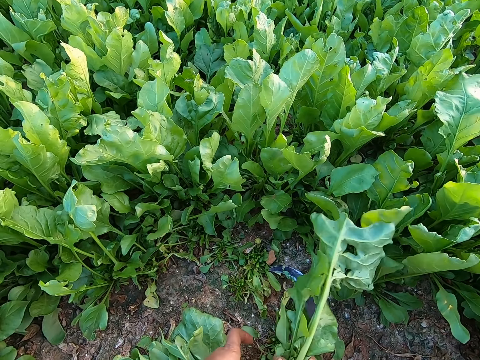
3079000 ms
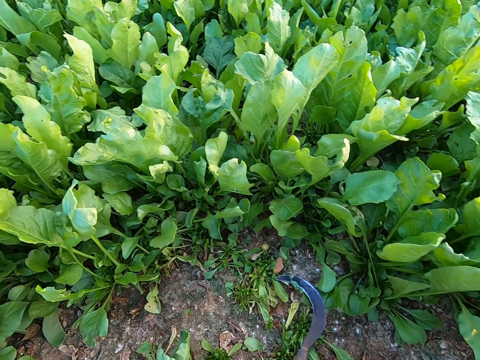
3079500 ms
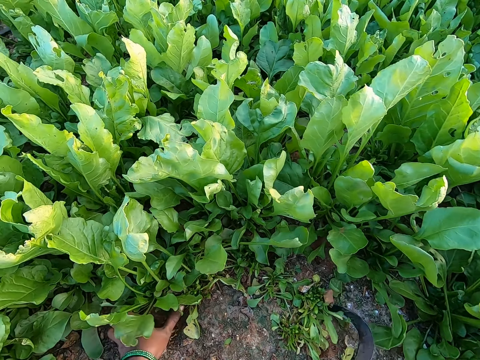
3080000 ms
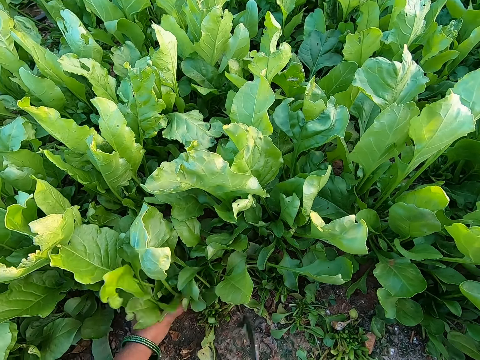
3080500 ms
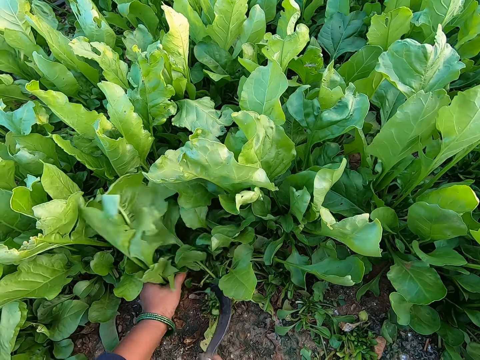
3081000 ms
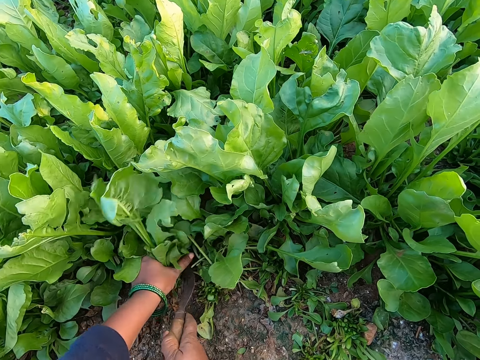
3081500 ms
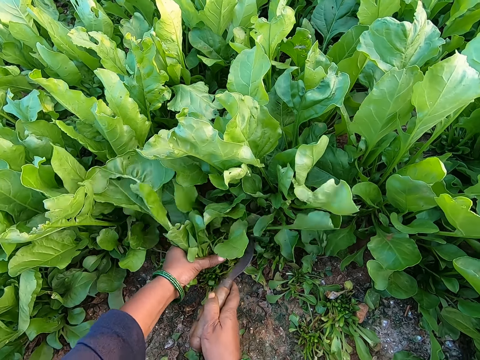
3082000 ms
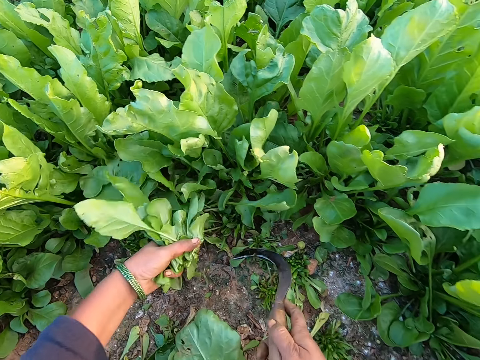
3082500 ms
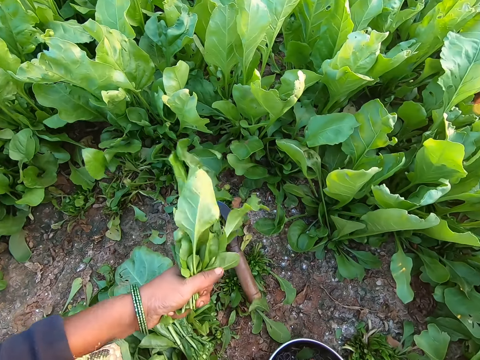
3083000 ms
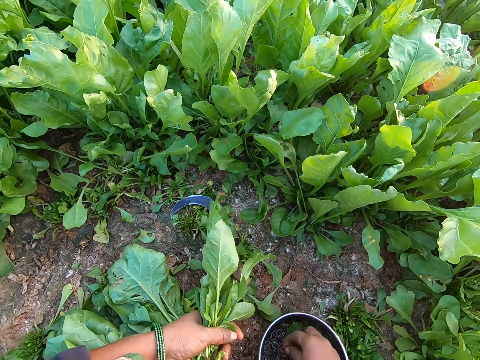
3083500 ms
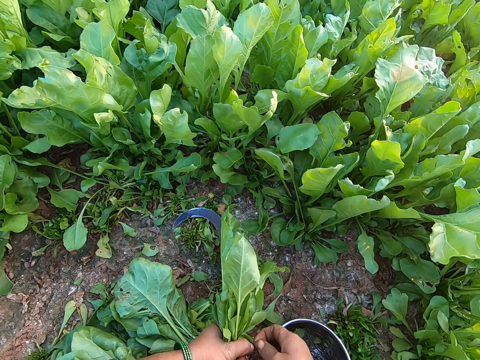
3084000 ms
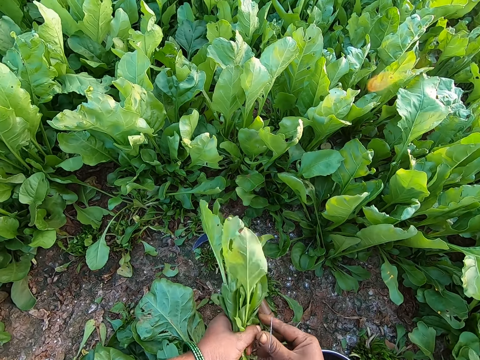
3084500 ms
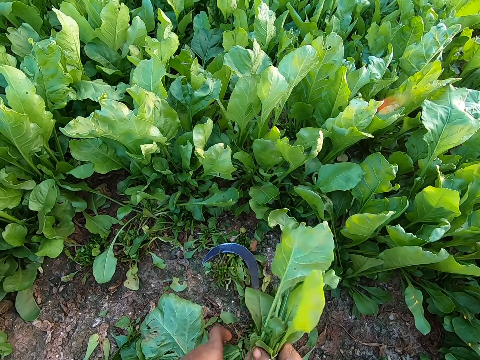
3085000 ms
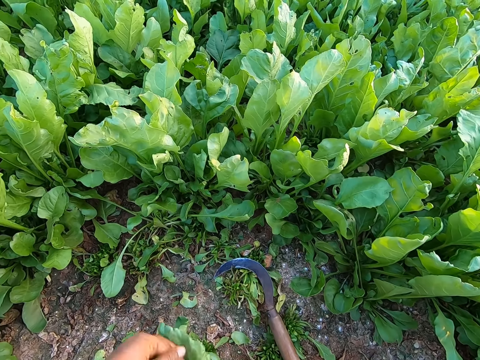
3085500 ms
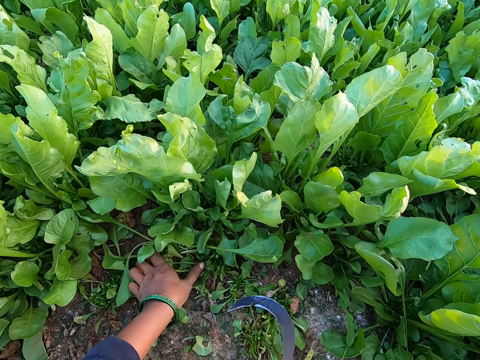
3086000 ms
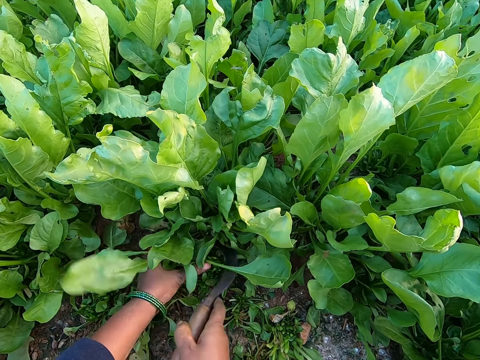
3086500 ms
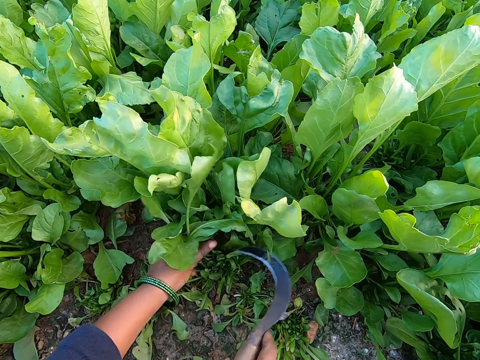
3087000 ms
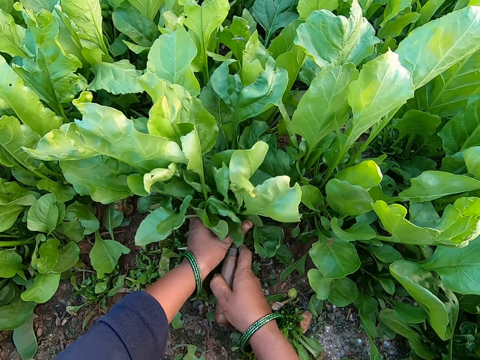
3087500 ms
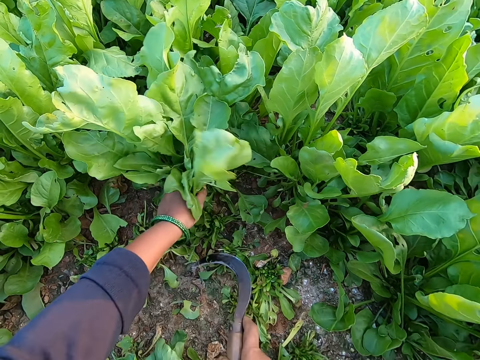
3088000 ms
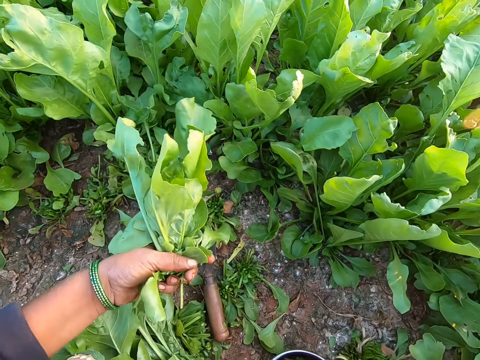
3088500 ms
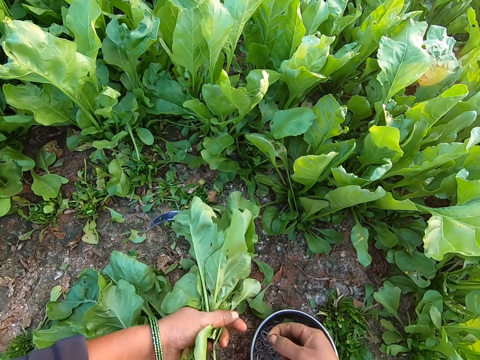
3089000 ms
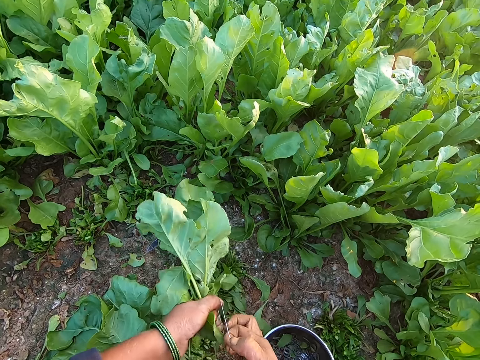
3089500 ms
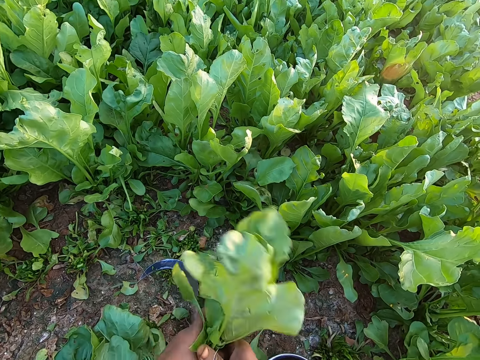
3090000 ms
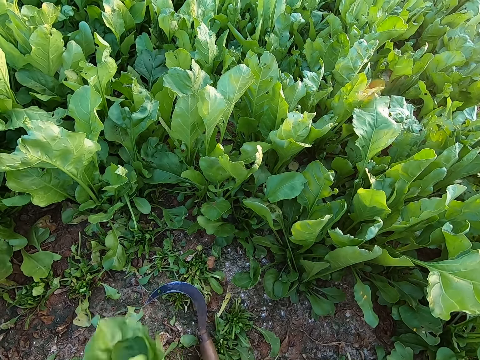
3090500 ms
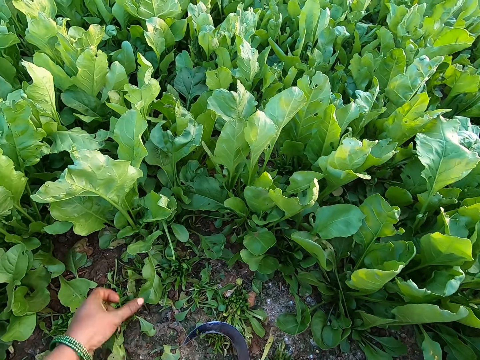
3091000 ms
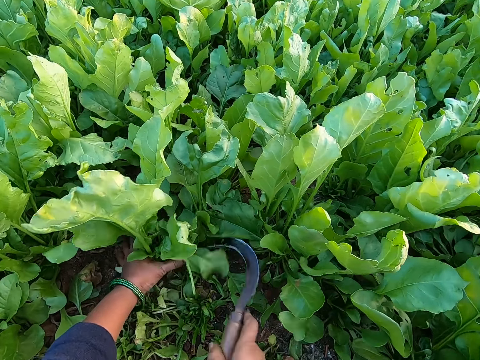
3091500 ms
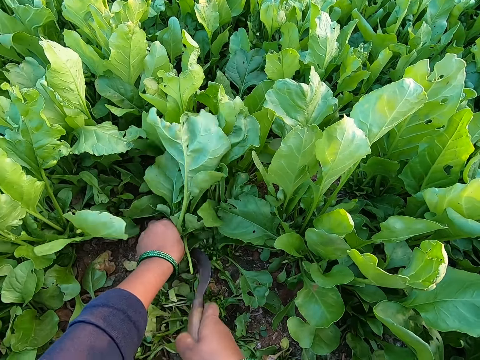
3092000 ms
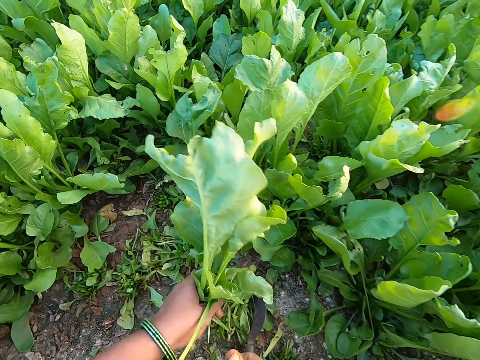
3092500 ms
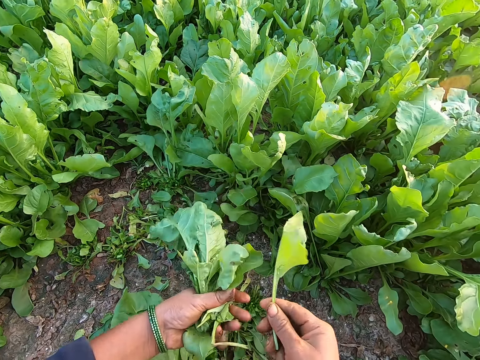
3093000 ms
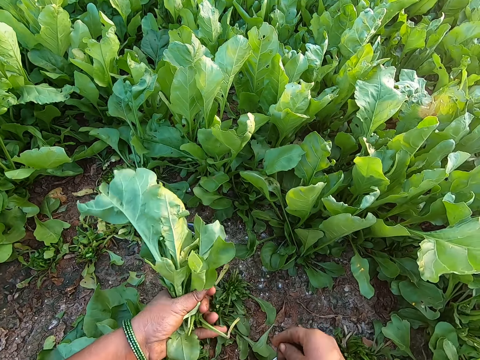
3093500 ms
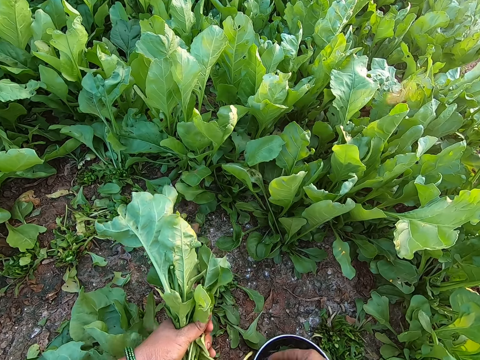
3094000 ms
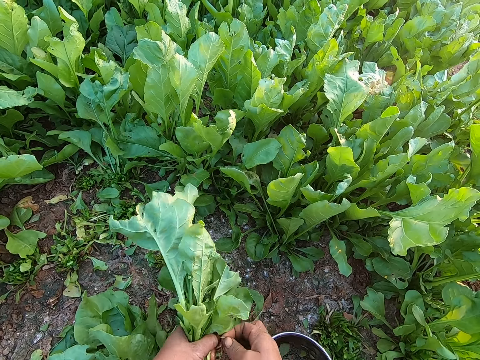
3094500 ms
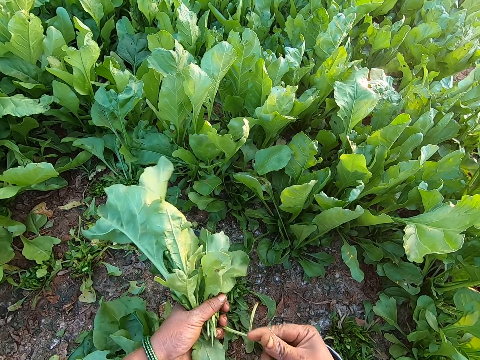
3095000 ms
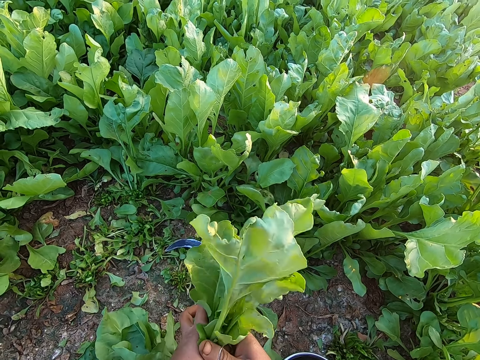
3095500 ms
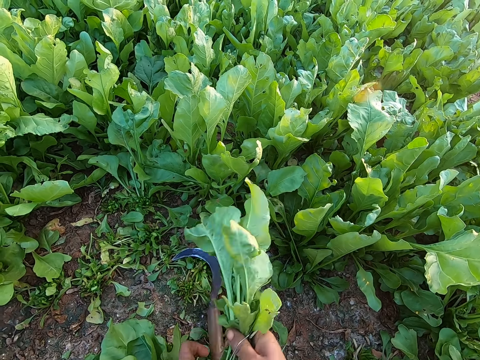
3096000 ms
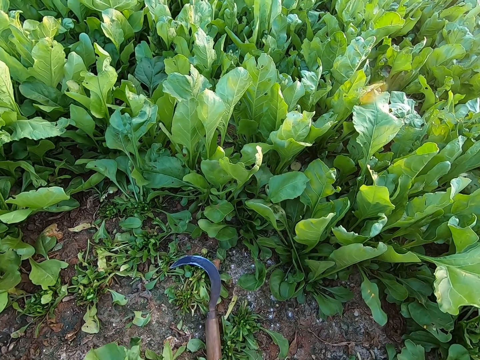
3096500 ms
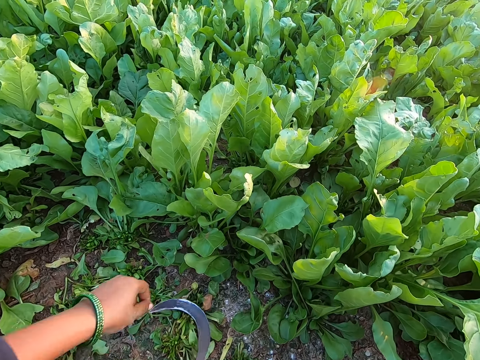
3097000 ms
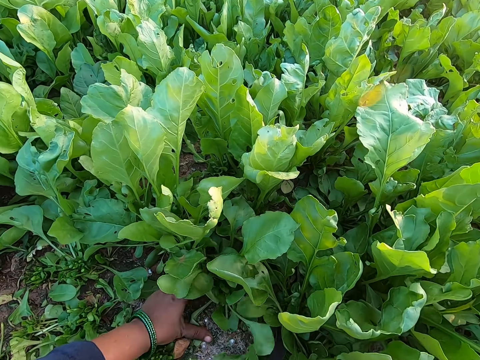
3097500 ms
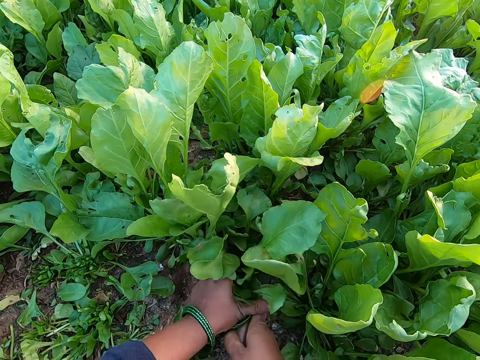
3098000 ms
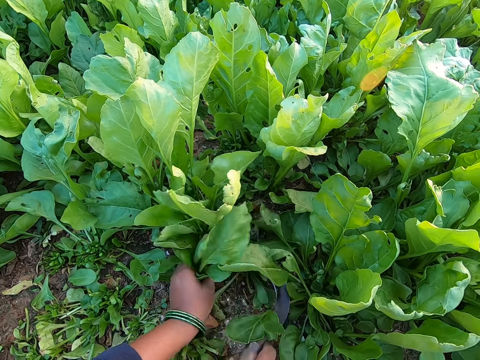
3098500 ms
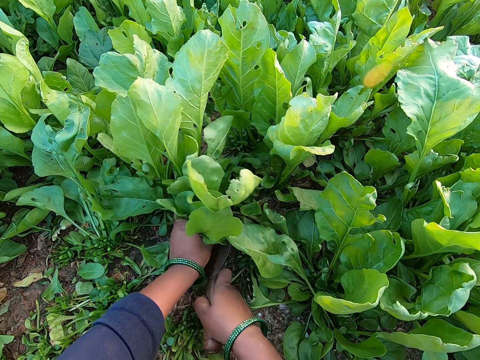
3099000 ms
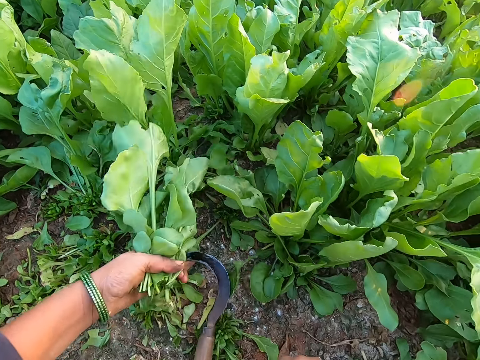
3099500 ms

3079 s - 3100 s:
The camera wearer passes the vegetable to her right hand with her left hand. She picks the hand sickle from the floor with her right hand. She holds the vegetable on the floor with her left hand. She cuts the vegetable on the floor with the hand sickle in her right hand. She drops the hand sickle on the floor with her right hand. She picks a rubber band from the plate on the floor with her right hand. She expands the rubber band with both hands. She binds the vegetable with the rubber in her right hand. She passes the vegetable to her right hand with her left hand. She drops the bundle of vegetable on the heap of harvested vegetables on the floor with her right hand. She picks the hand sickle from the floor with her right hand. She holds the vegetable on the floor with her left hand. She cuts the vegetable on the floor with the hand sickle in her right hand. She drops the hand sickle on the floor with her right hand. She picks a rubber band from the plate on the floor with her right hand. She expands the rubber band with both hands. She binds the vegetable with the rubber in her right hand. She passes the vegetable to her right hand with her left hand. She drops the bundle of vegetable on the heap of harvested vegetables on the floor with her right hand. She picks the hand sickle from the floor with her right hand. She holds the vegetable on the floor with her left hand. She cuts the vegetable on the floor with the hand sickle in her right hand. She drops the hand sickle on the floor with her right hand. She picks a rubber band from the plate on the floor with her right hand. She expands the rubber band with both hands. She binds the vegetable with the rubber in her right hand. She passes the vegetable to her right hand with her left hand. She picks the hand sickle from the floor with her right hand. She holds the vegetable on the floor with her left hand. She cuts the vegetable on the floor with the hand sickle in her right hand. She drops the hand sickle on the floor with her right hand.

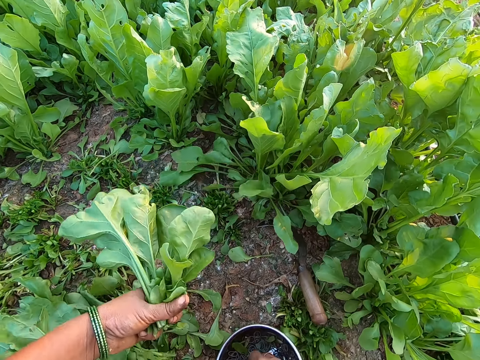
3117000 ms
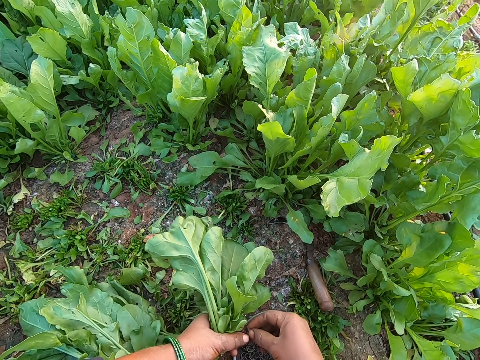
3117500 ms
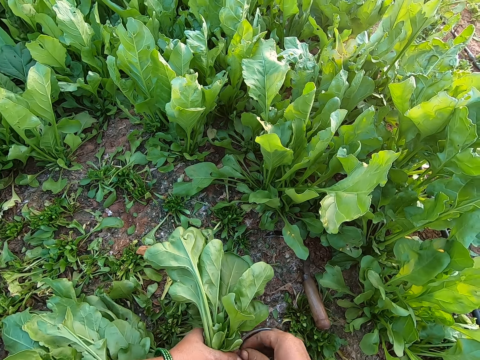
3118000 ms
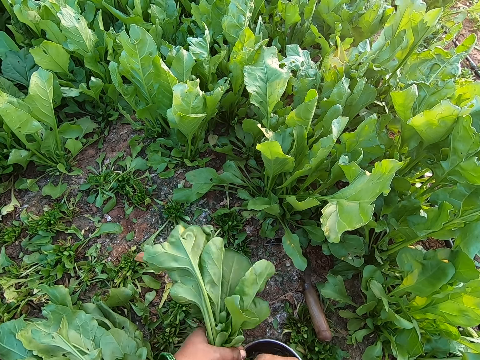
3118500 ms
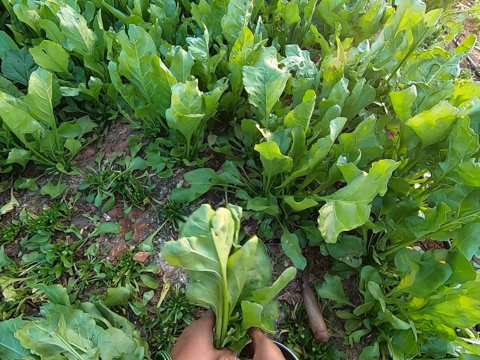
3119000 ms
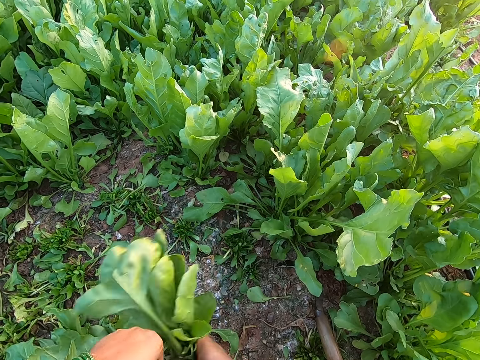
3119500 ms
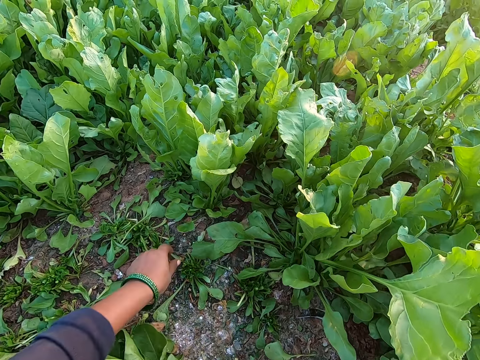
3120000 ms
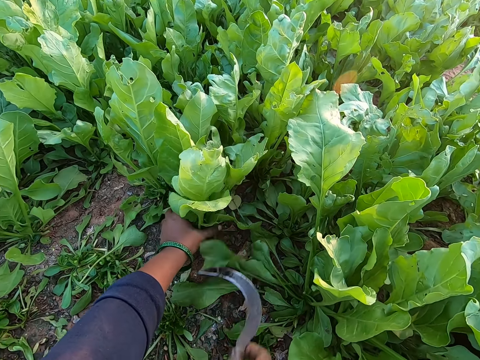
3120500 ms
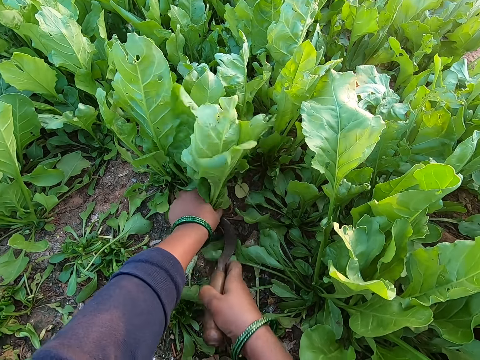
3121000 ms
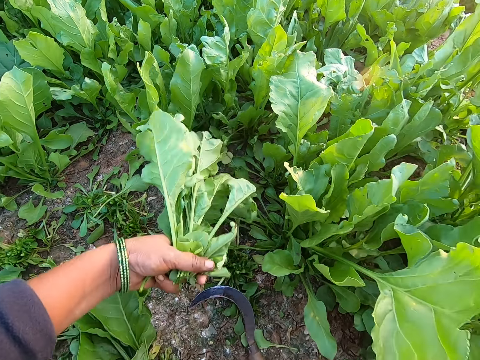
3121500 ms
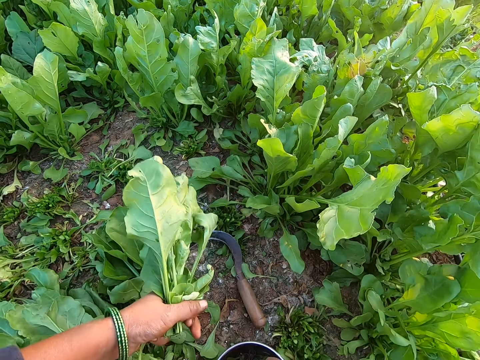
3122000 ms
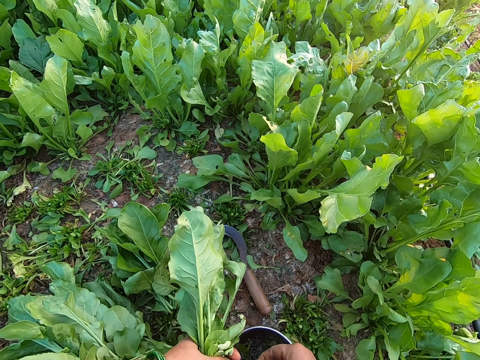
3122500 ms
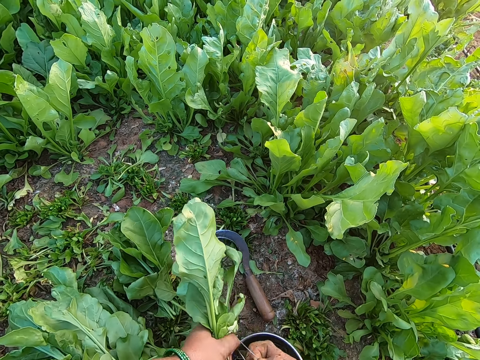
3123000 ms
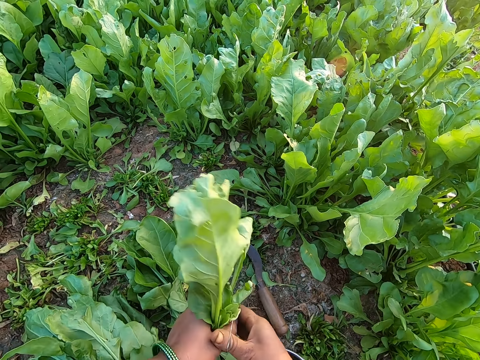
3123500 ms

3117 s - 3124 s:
The camera wearer drops the hand sickle on the floor with her right hand. She picks a rubber band from the plate on the floor with her right hand. She expands the rubber band with both hands. She binds the vegetable with the rubber in her right hand. She passes the vegetable to her right hand with her left hand. She drops the bundle of vegetable on the heap of harvested vegetables on the floor with her right hand. She picks the hand sickle from the floor with her right hand. She holds the vegetable on the floor with her left hand. She cuts the vegetable on the floor with the hand sickle in her right hand. She drops the hand sickle on the floor with her right hand. She picks a rubber band from the plate on the floor with her right hand. She expands the rubber band with both hands. She binds the vegetable with the rubber in her right hand. She passes the vegetable to her right hand with her left hand.
